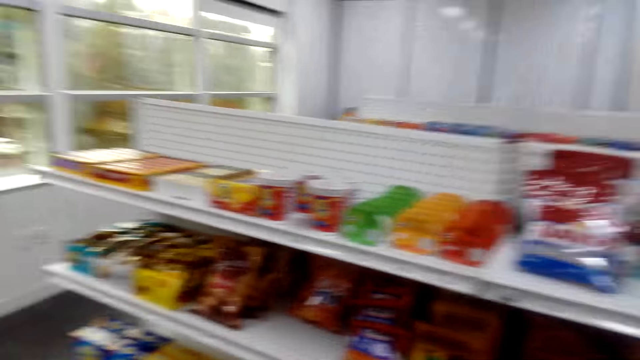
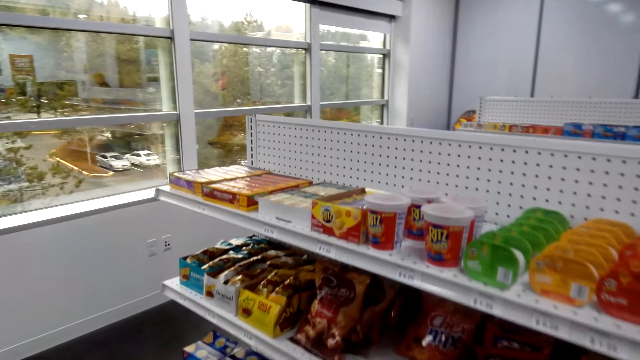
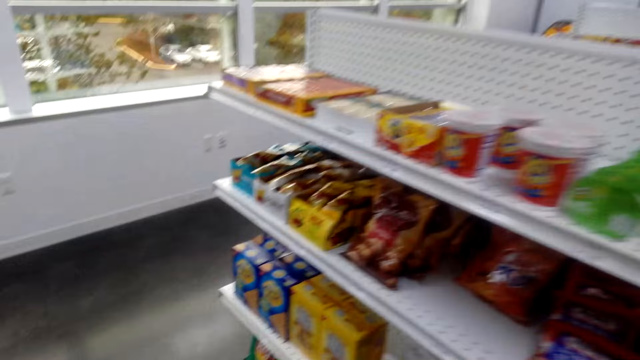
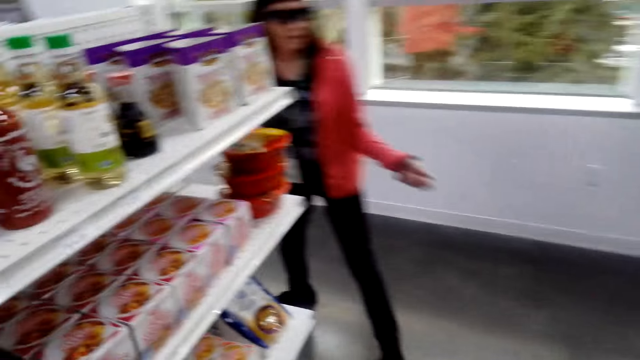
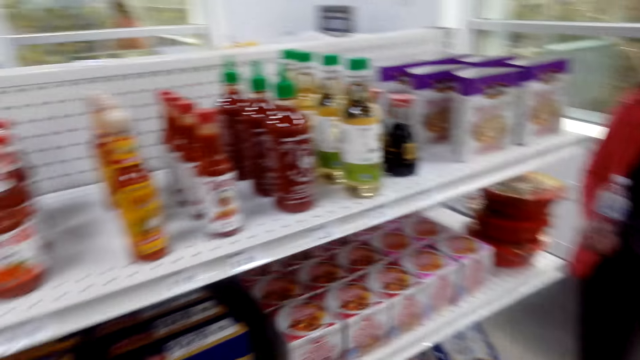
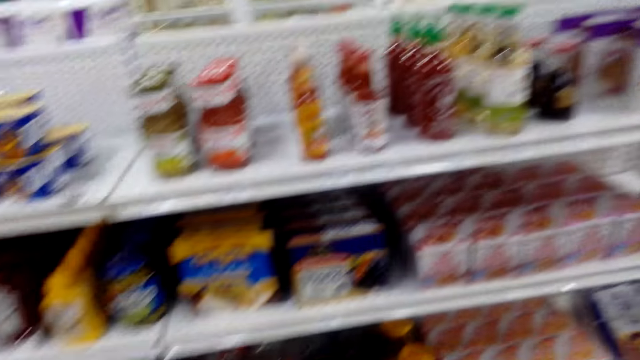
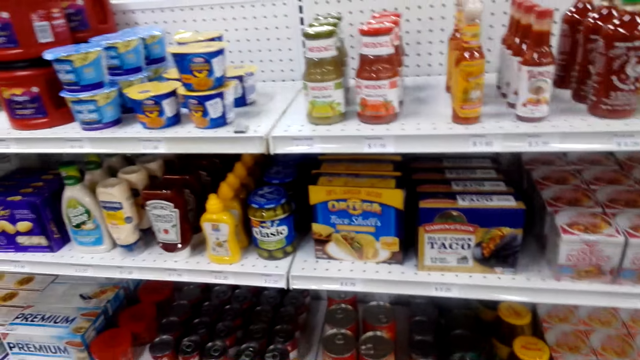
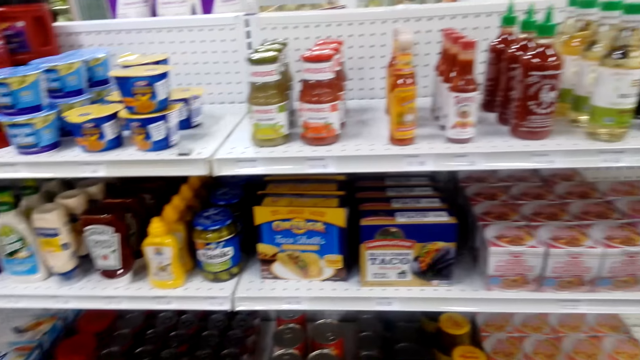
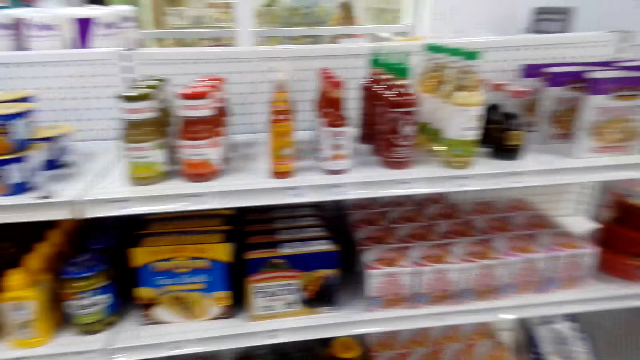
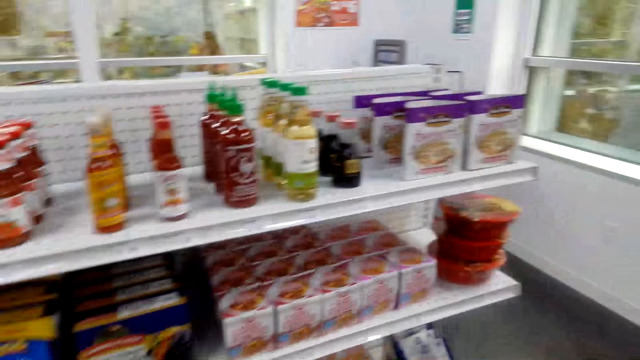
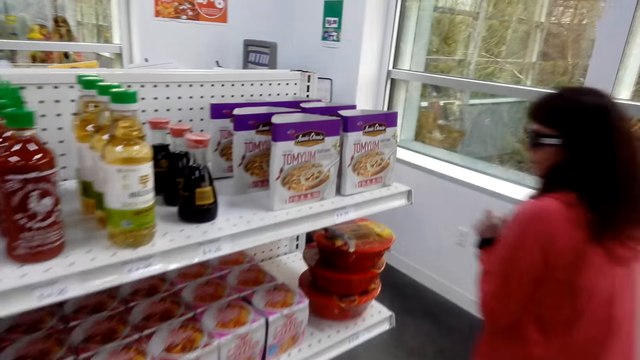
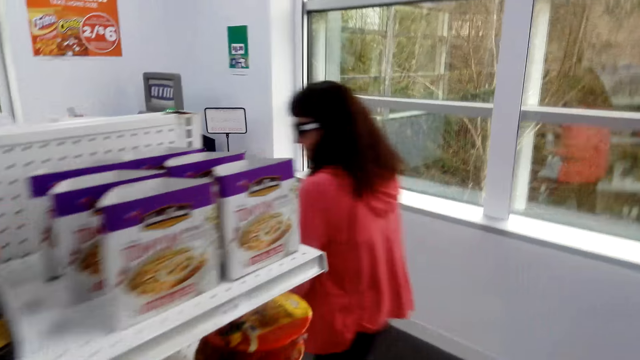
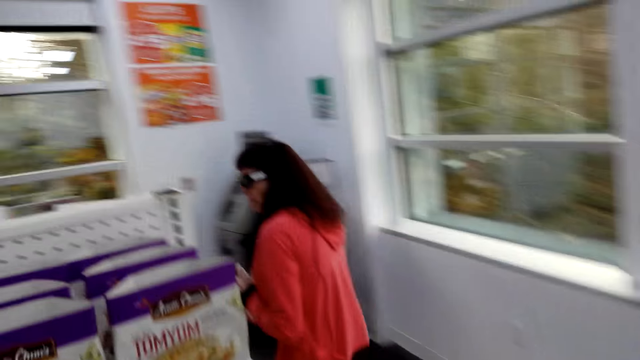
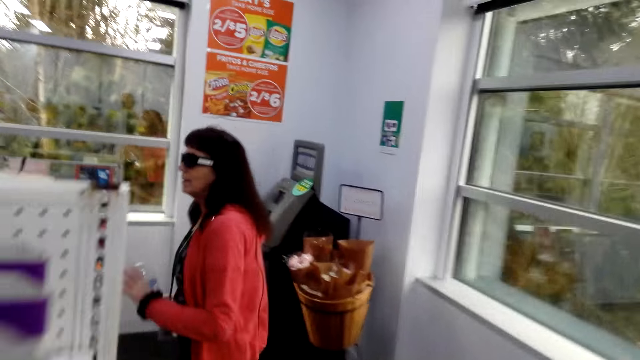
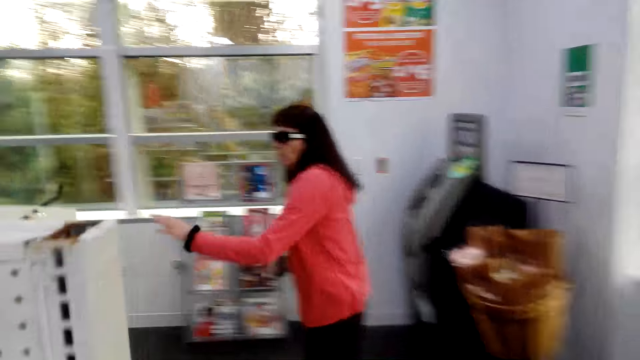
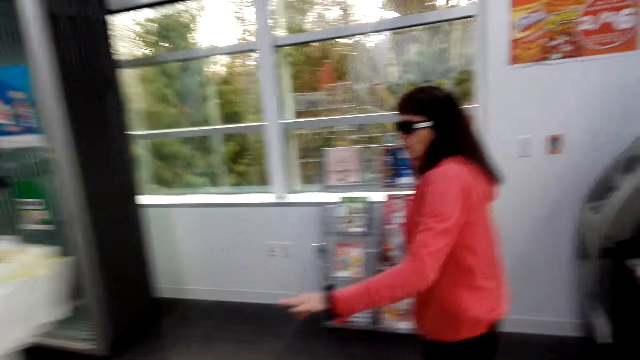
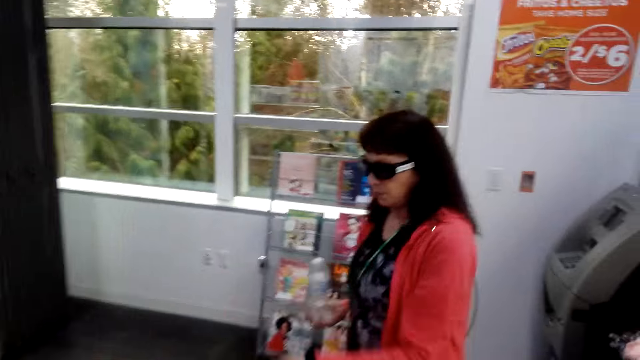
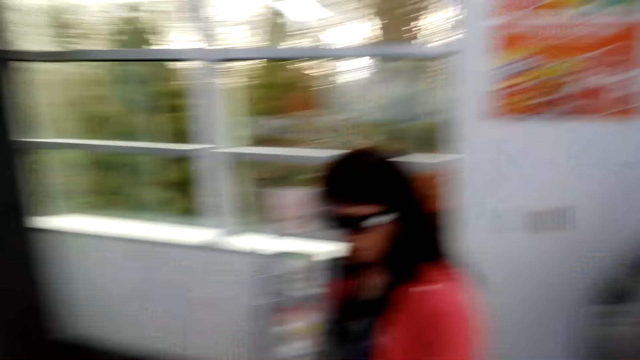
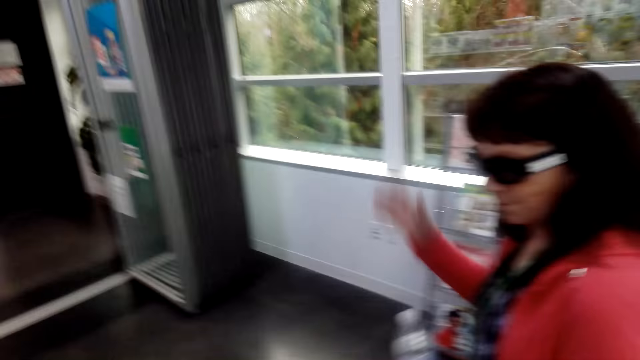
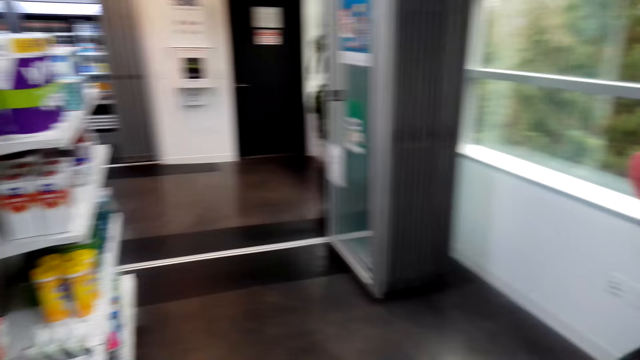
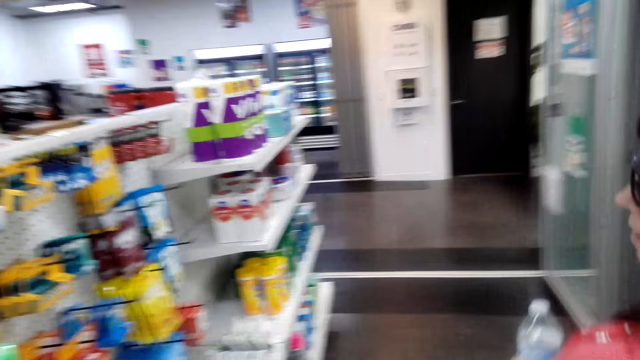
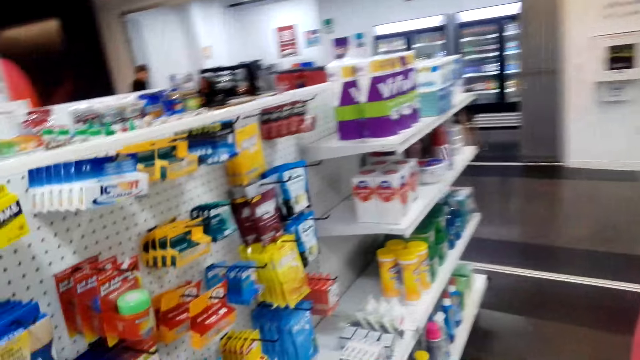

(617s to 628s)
The camera wearer looks at the shelves. A person talks with the camera wearer. The camera wearer talks with the person and moves around. The person talks with the camera wearer.

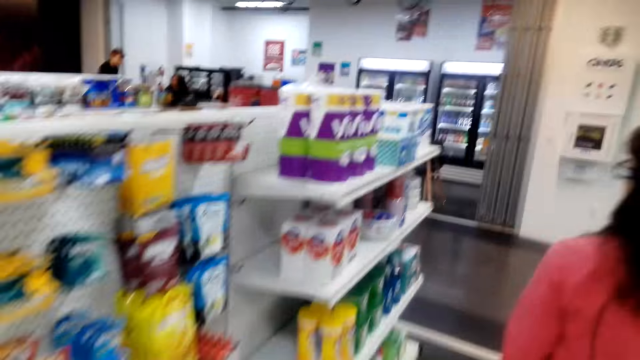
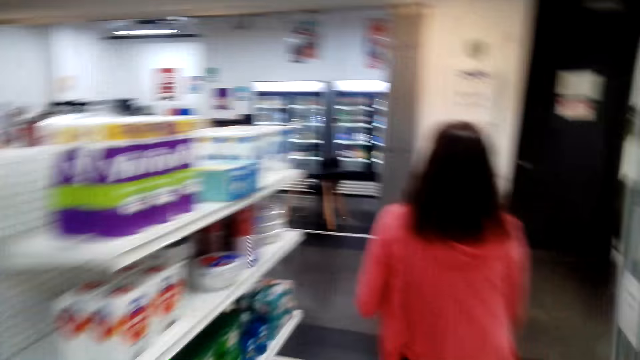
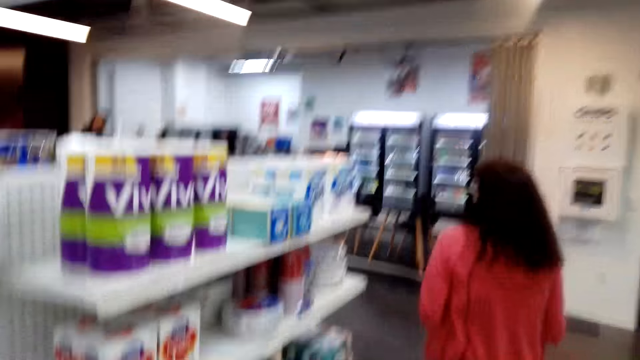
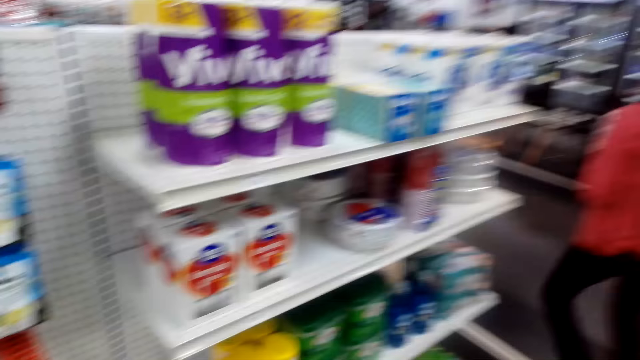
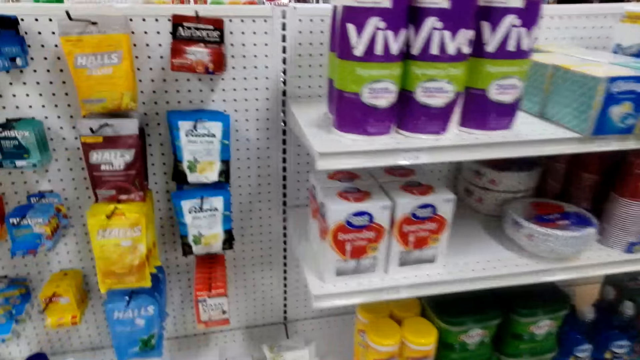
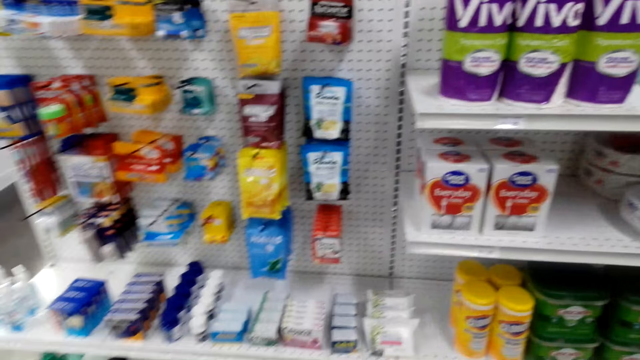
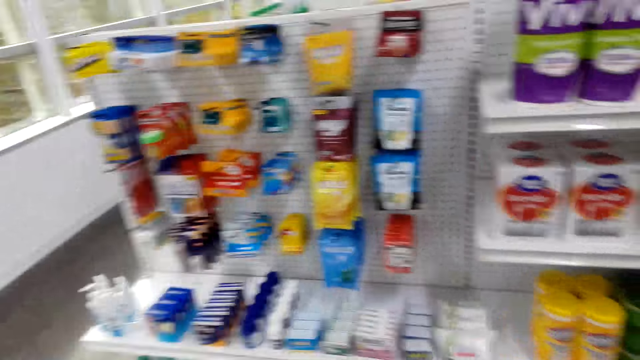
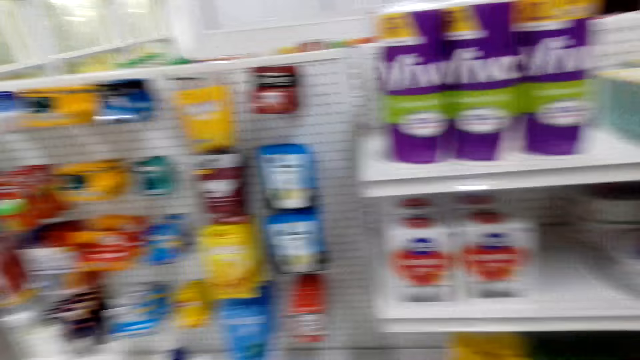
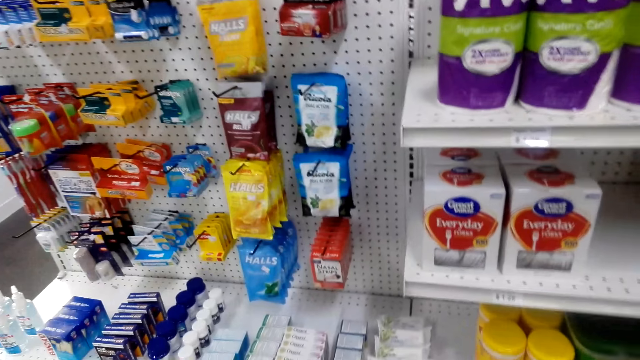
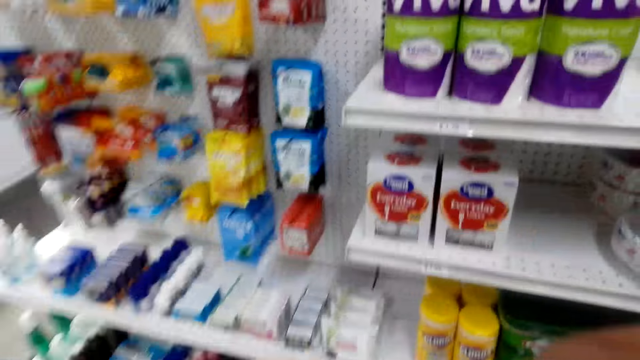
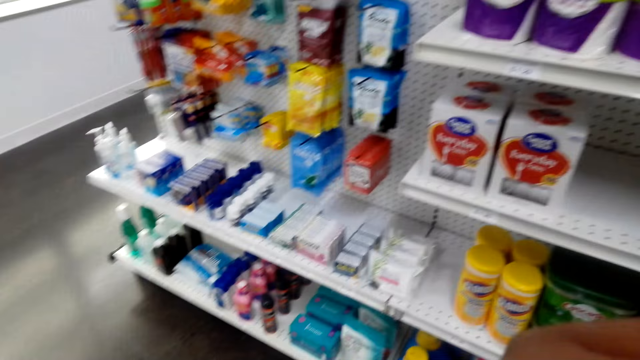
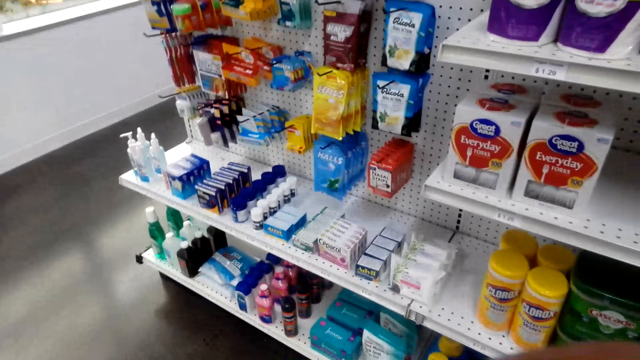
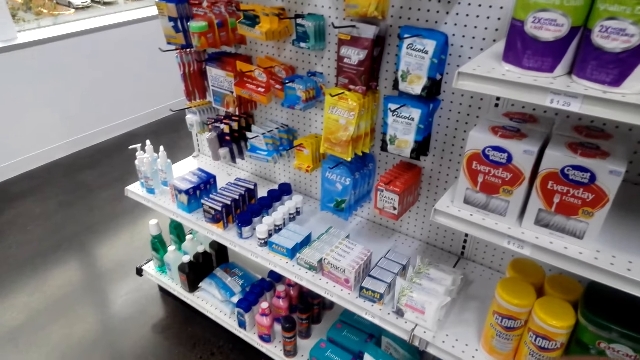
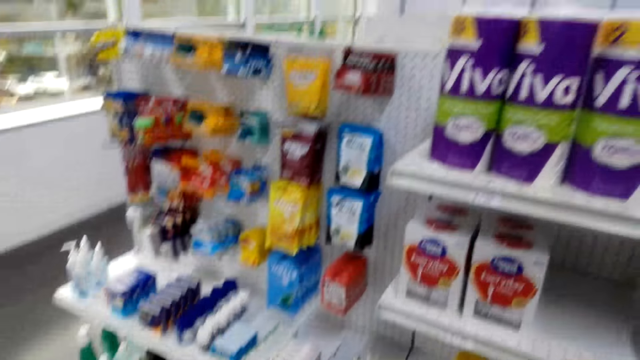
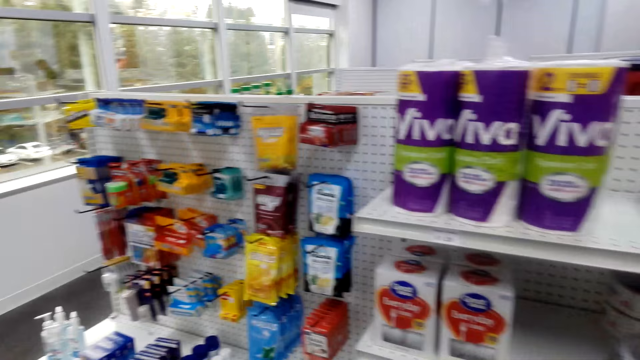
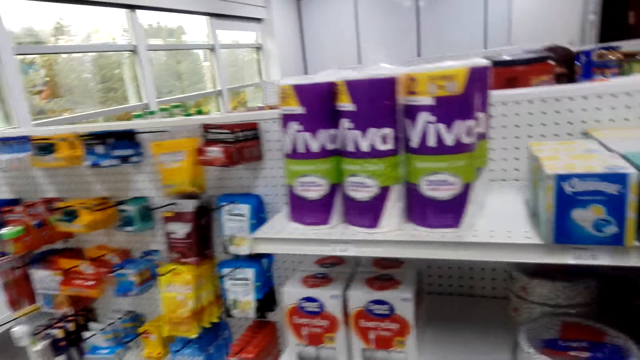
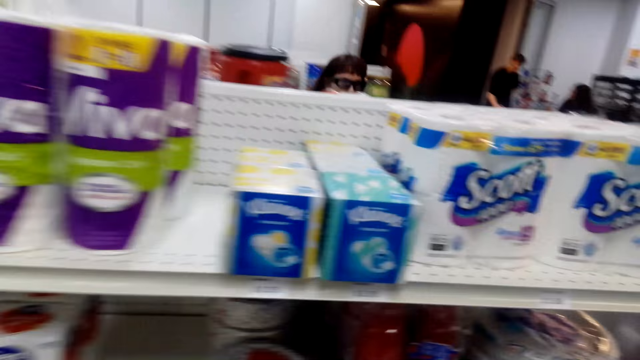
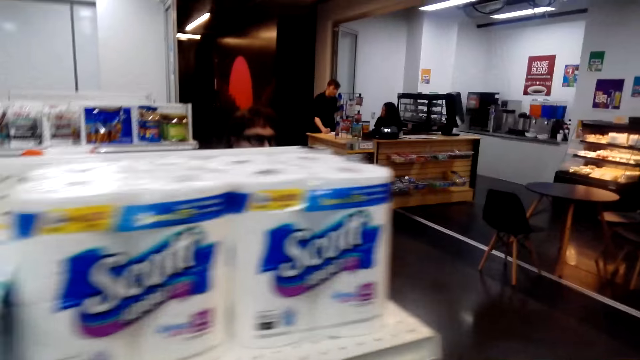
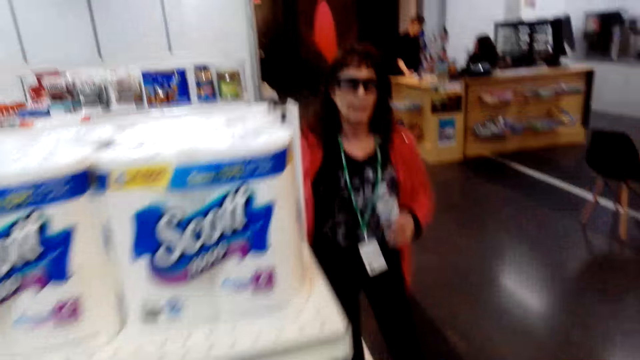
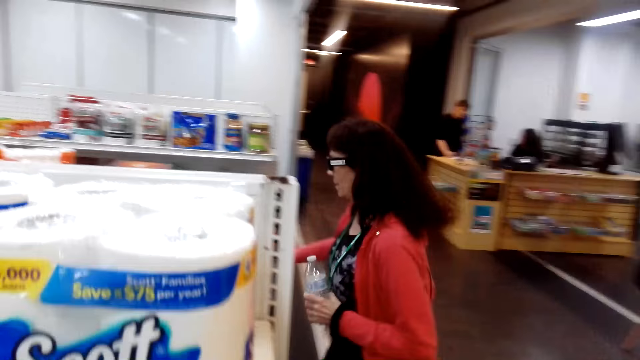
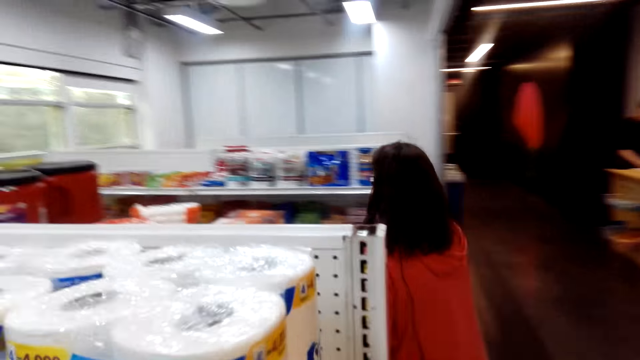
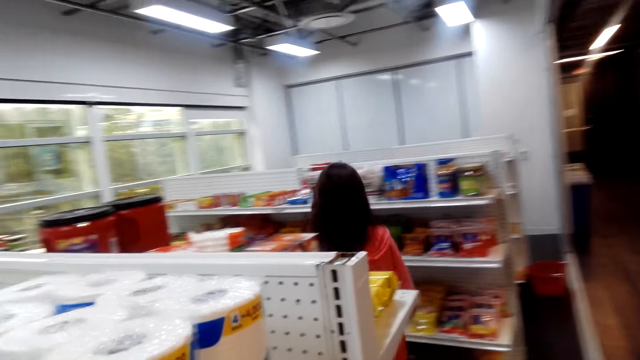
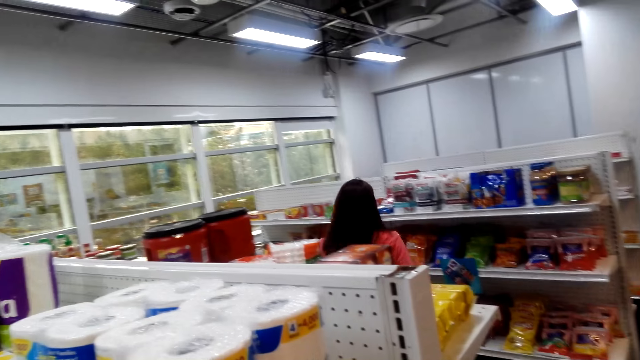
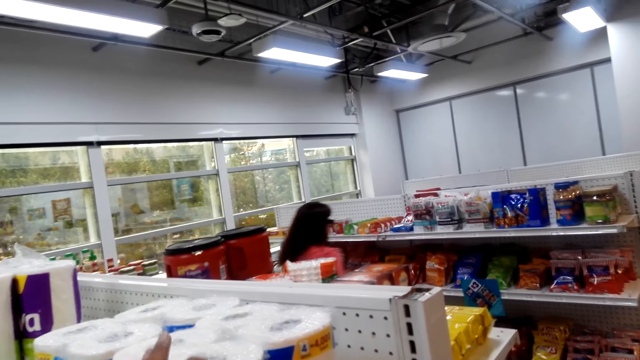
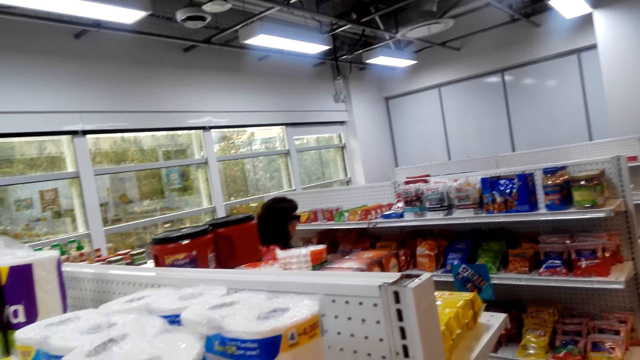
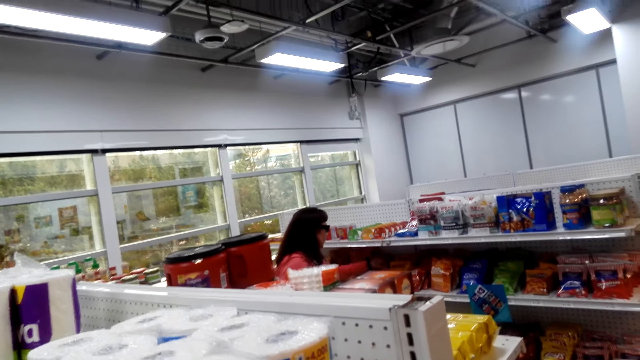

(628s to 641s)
The camera wearer laughs. They look on. A person laughs. The person talks with the camera wearer. The camera wearer talks with the person. The person talks with the camera wearer. The person walks around. The camera wearer talks with the person.
